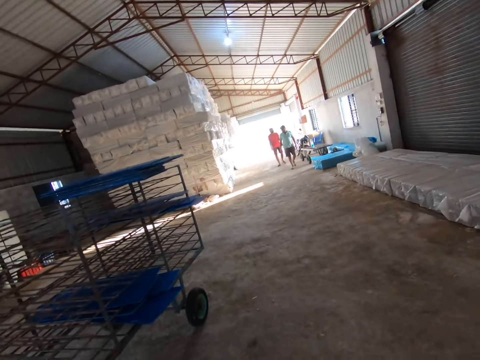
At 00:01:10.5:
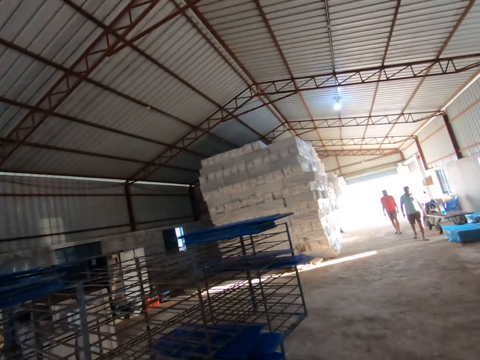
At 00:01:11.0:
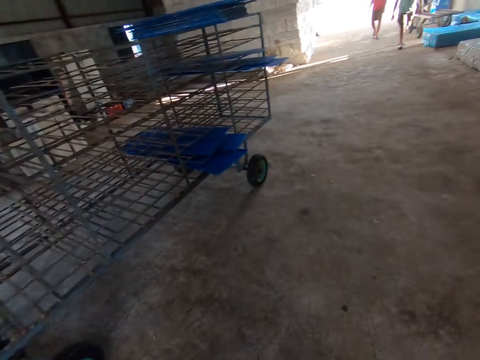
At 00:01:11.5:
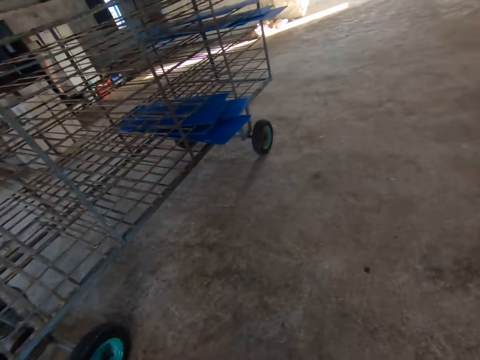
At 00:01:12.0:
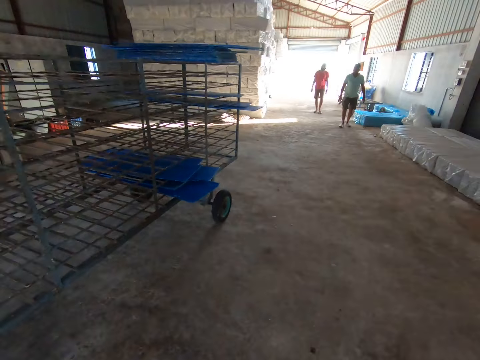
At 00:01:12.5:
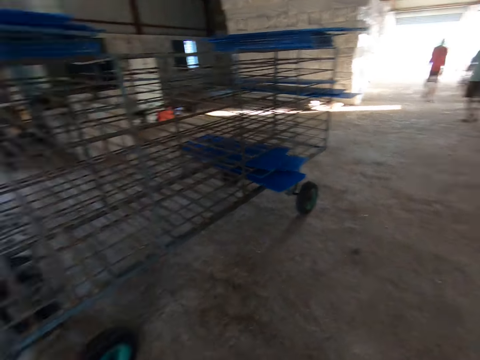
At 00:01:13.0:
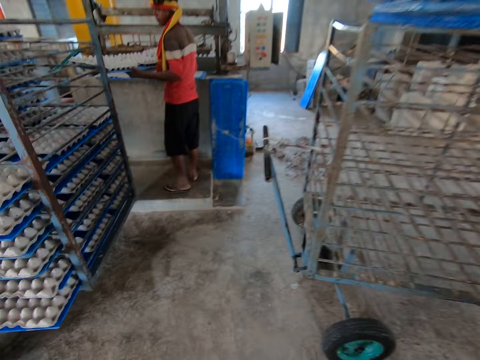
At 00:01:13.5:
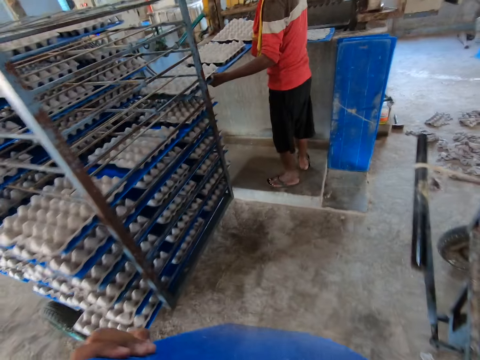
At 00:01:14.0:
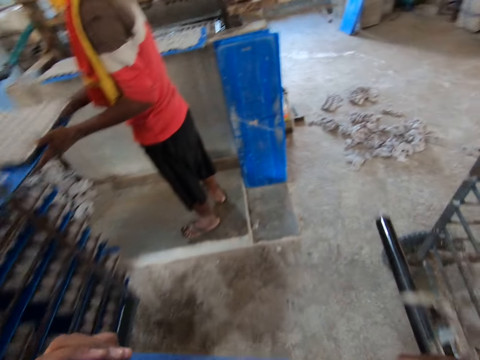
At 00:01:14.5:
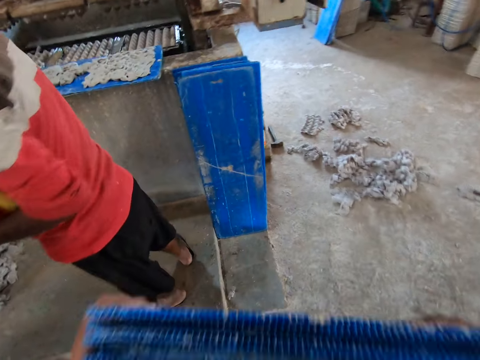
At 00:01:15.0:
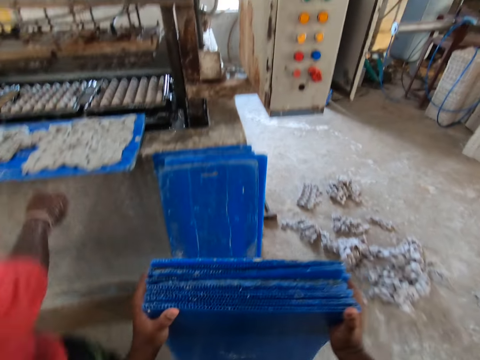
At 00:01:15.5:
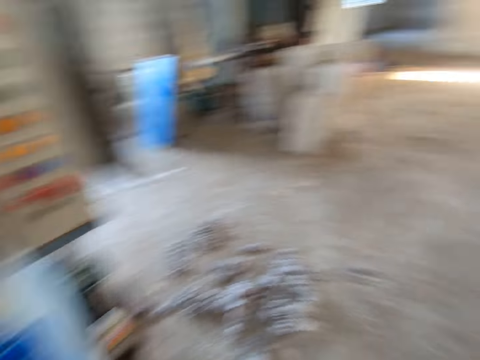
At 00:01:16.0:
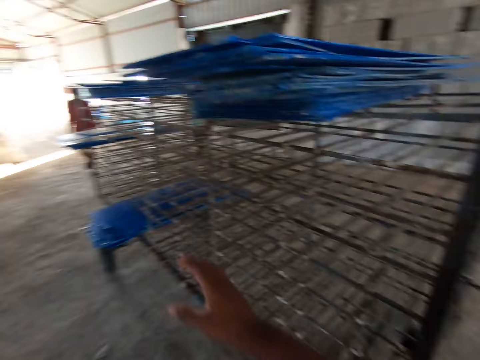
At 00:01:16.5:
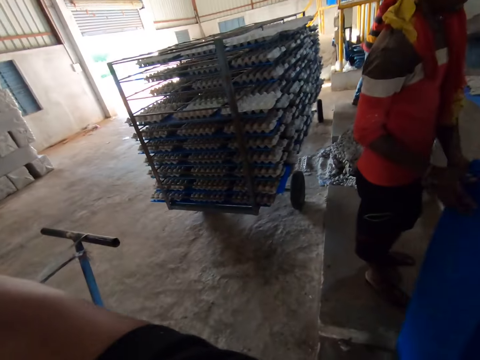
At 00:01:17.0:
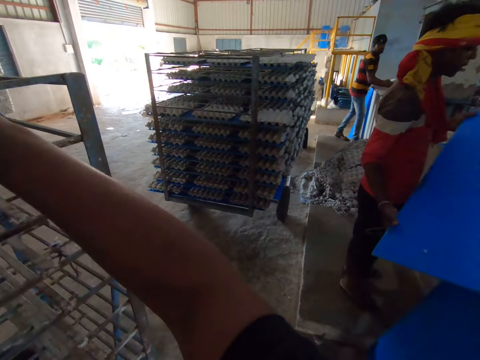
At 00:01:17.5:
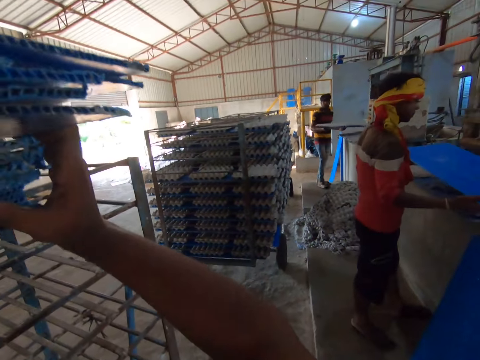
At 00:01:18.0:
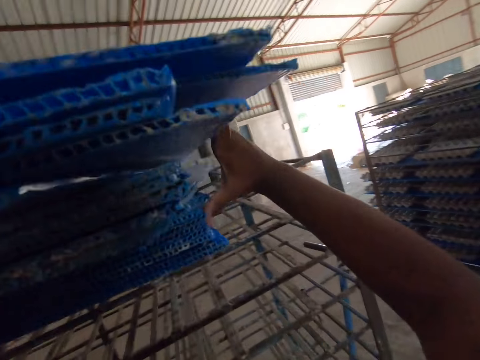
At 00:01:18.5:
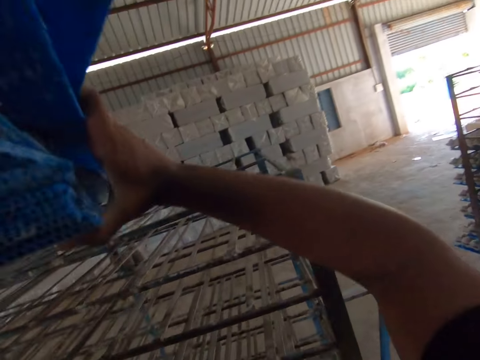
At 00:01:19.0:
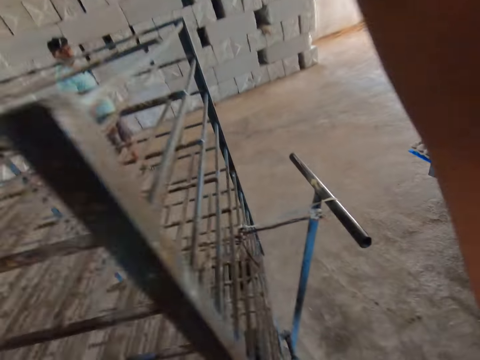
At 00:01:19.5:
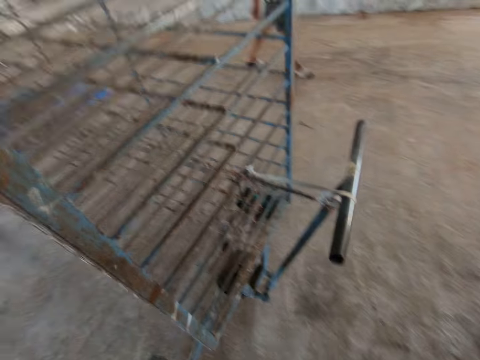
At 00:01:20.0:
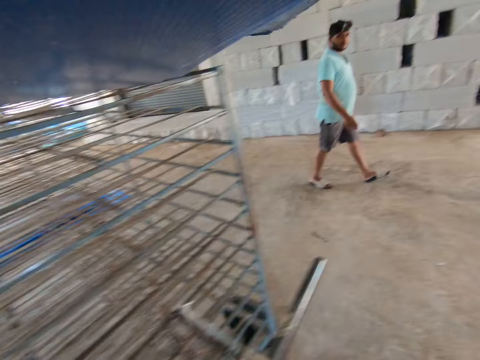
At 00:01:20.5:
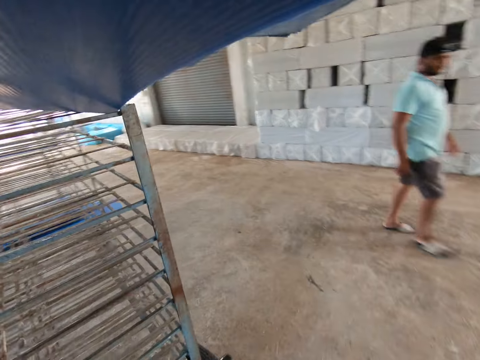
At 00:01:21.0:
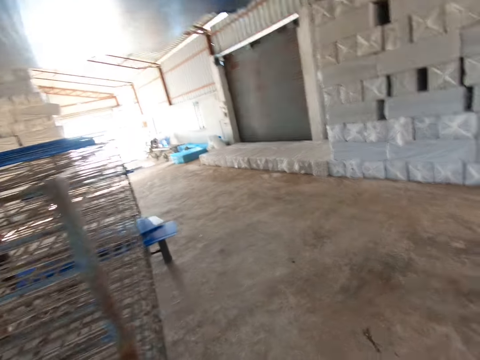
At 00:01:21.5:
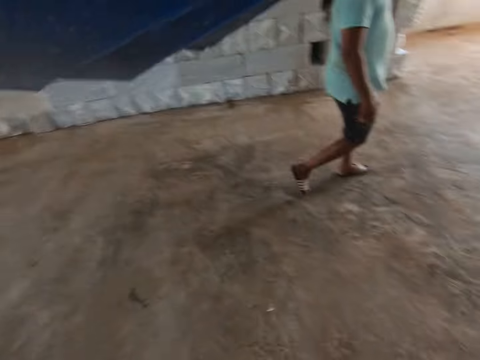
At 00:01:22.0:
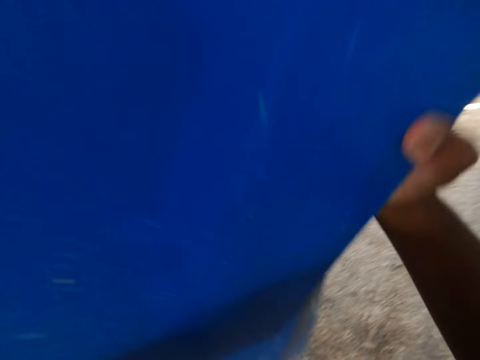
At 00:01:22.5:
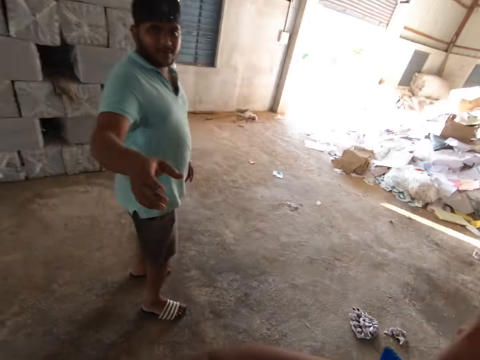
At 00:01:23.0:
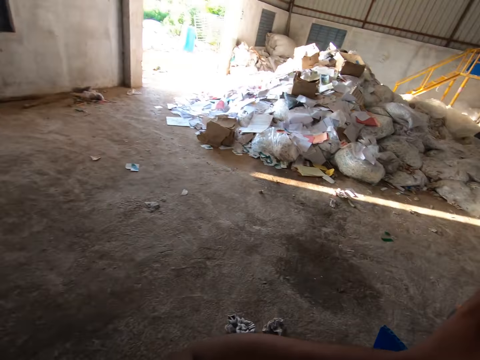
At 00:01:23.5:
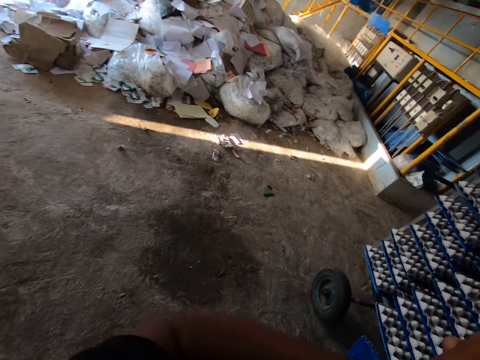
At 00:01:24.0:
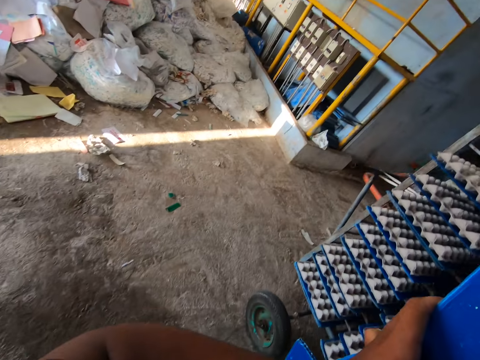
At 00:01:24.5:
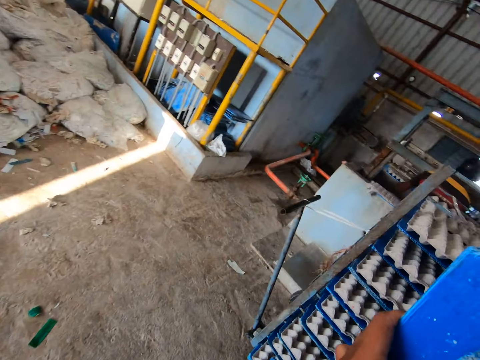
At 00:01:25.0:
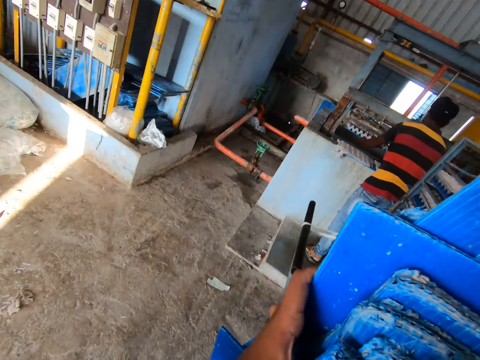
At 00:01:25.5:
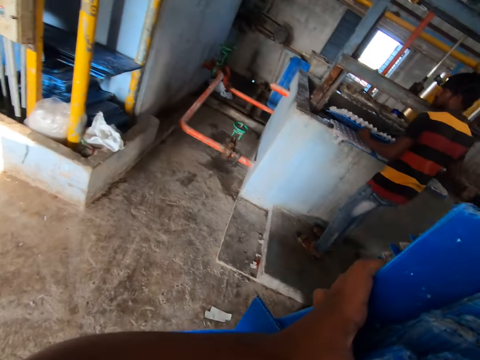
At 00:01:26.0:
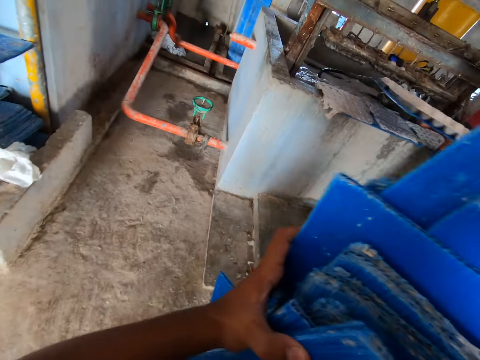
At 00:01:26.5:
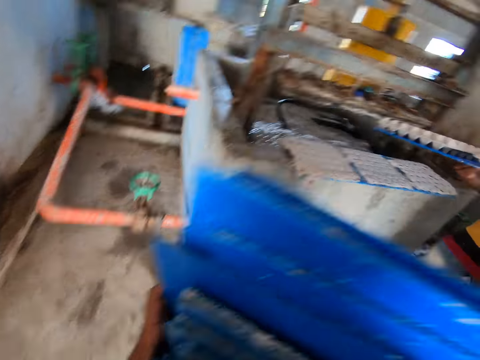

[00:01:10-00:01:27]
The camera wearer converses. They look at the colleagues. A man puts a board of egg trays on the shelf trolley with both hands. The camera wearer walks beside the trolley. They put the boards on the floor against a stack of boards with both hands. They turn around. The man takes a board from the stack of boards with both hands and converses with the camera wearer. Another man takes a board of egg trays from the egg tray machine with both hands. The camera wearer takes the boards from the shelf trolley with both hands. They walk in the factory. A third man converses with the camera wearer. The camera wearer carries the boards to the egg tray machine with both hands. The third man interacts with the camera wearer. The second man takes a board from the egg tray machine with both hands.

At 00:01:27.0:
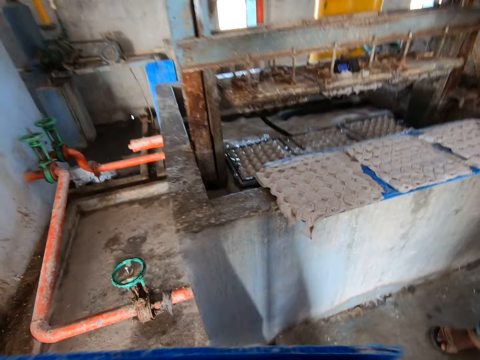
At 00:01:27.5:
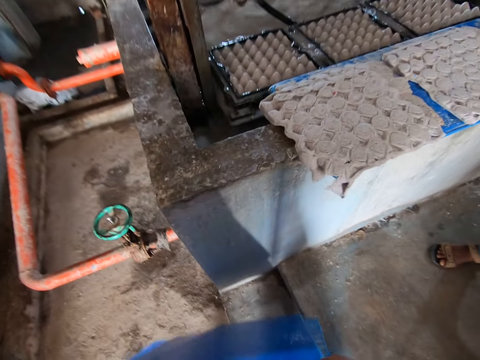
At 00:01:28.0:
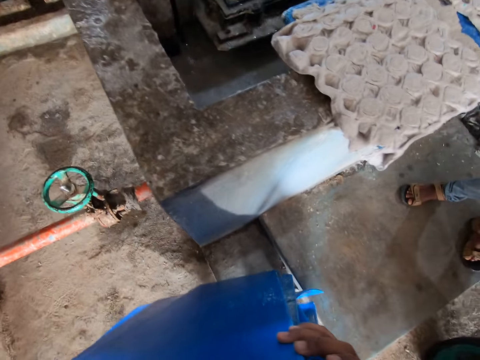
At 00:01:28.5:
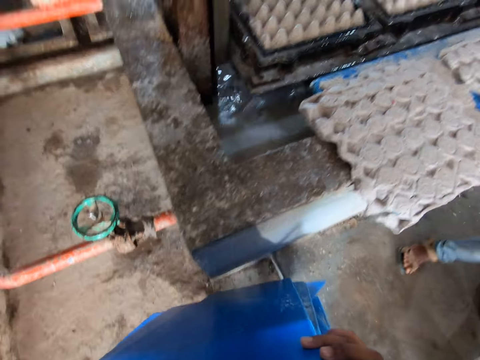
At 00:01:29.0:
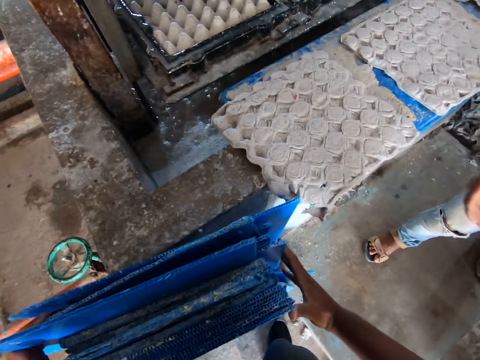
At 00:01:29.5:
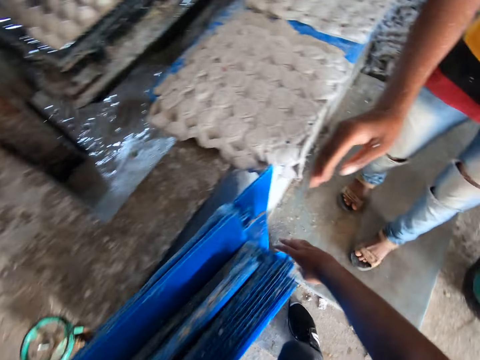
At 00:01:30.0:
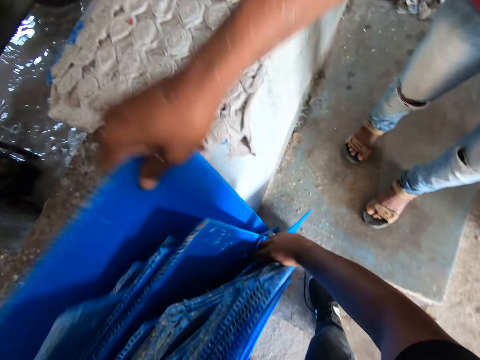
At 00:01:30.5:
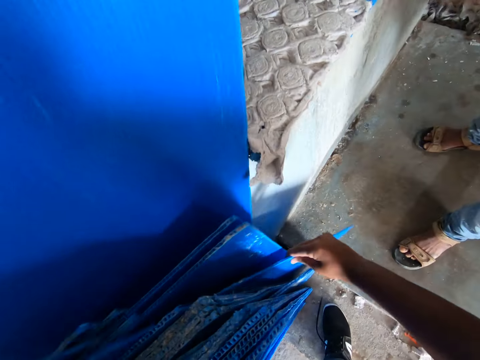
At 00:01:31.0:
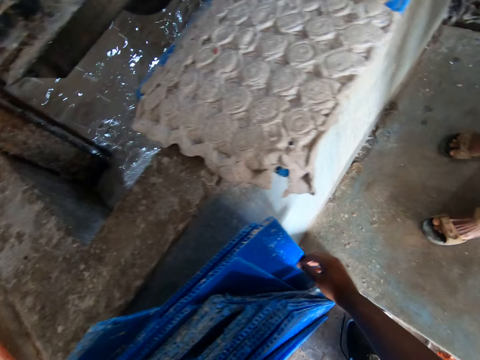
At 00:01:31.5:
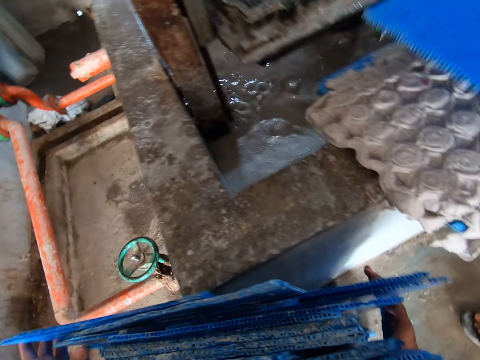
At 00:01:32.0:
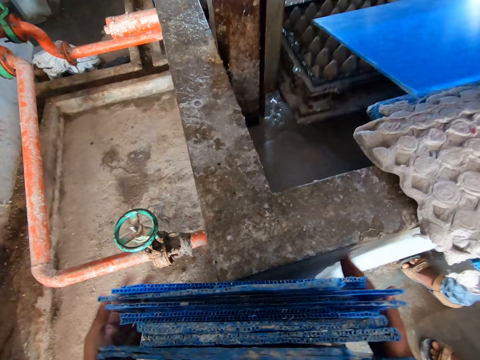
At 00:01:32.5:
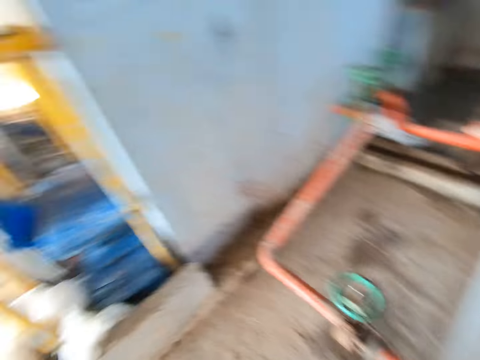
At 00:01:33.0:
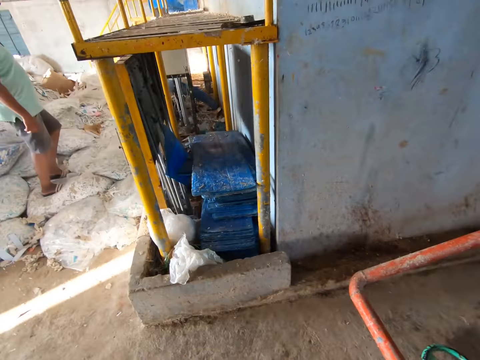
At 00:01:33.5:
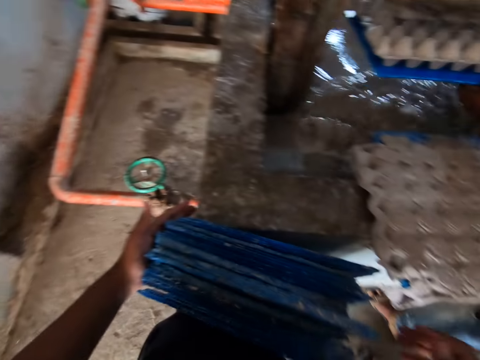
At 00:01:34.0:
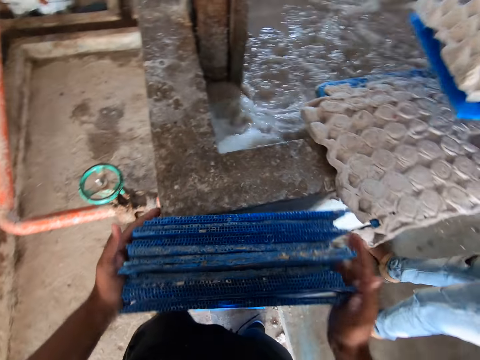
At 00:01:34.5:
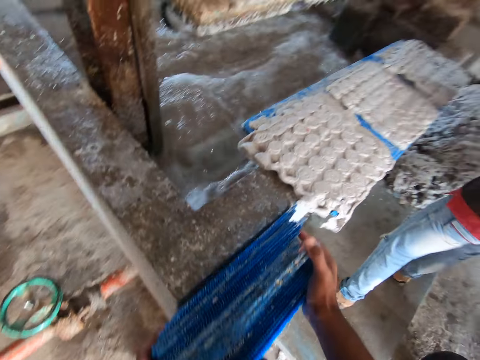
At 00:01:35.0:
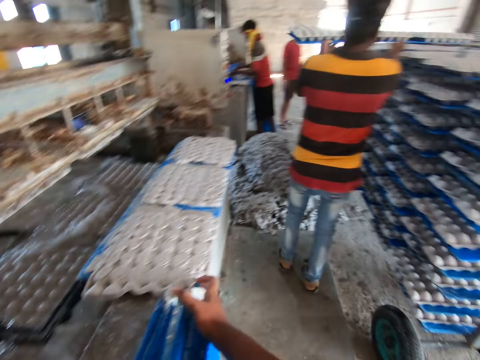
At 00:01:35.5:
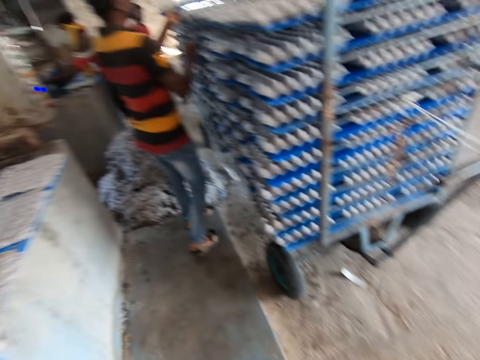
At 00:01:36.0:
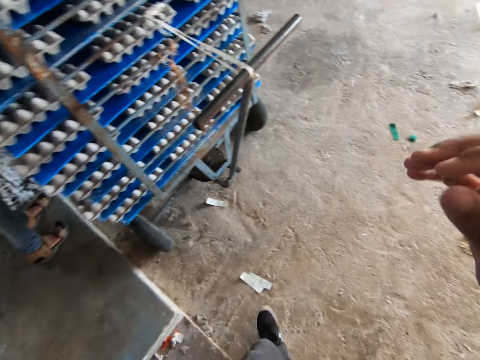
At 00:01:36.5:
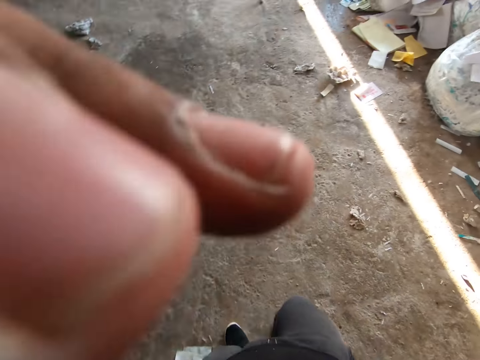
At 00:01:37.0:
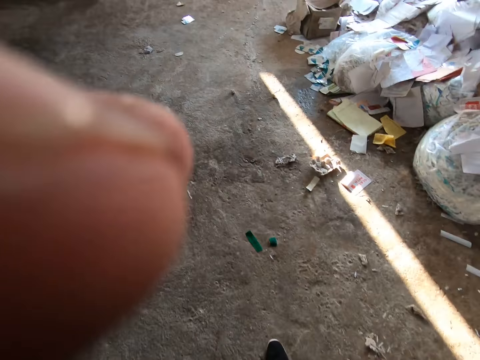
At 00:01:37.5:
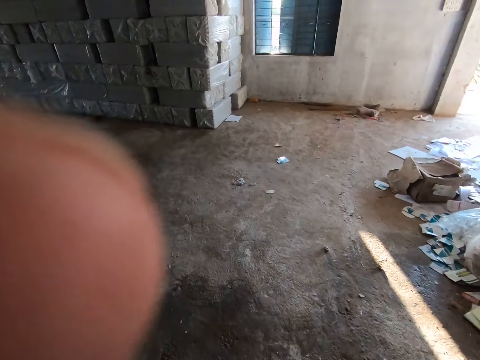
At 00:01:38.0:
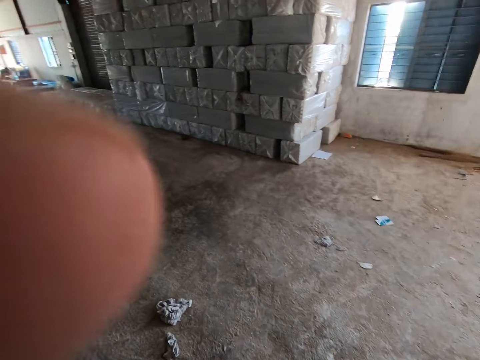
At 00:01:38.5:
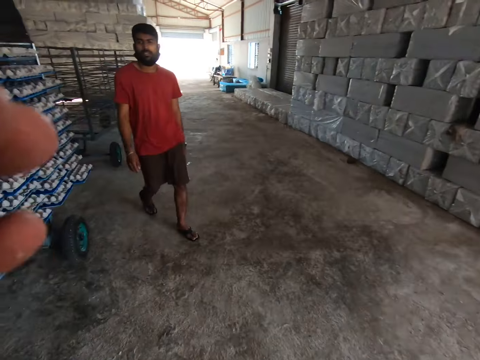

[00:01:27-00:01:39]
The camera wearer puts the boards against the egg tray machine wall on the floor with both hands. A man takes a board from the stack of boards against the machine with his right hand. The camera wearer arranges the boards with both hands. The man puts the board under the machine mold with both hands. The camera wearer looks around. The man puts the board of egg trays on the shelf trolley with both hands. The camera wearer walks in the factory to the shelf trolley. He adjusts the camera on his head with his left hand.
